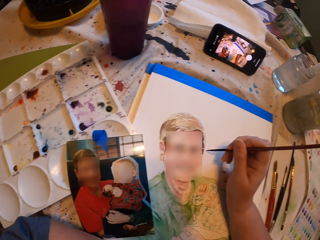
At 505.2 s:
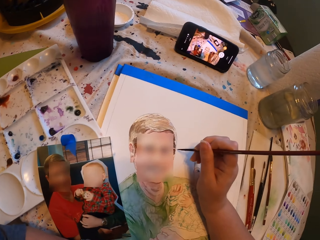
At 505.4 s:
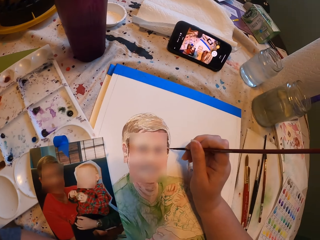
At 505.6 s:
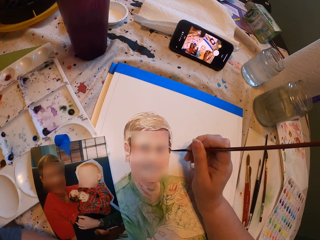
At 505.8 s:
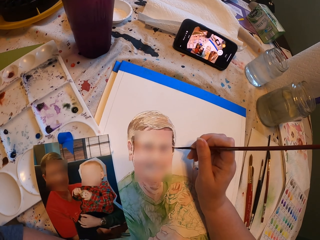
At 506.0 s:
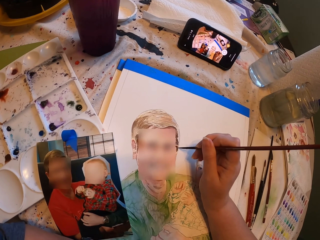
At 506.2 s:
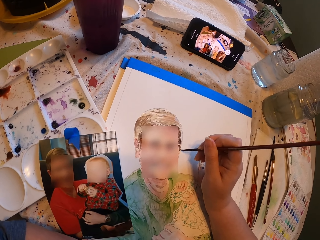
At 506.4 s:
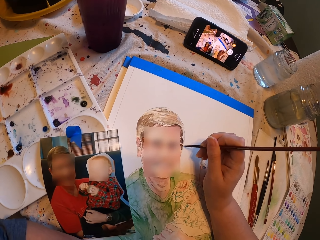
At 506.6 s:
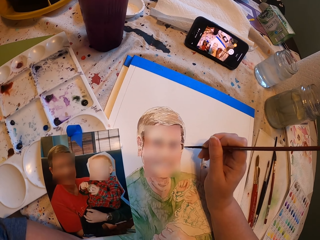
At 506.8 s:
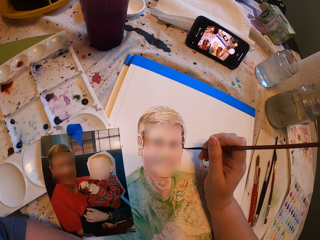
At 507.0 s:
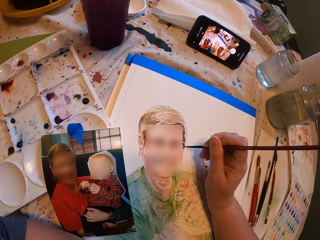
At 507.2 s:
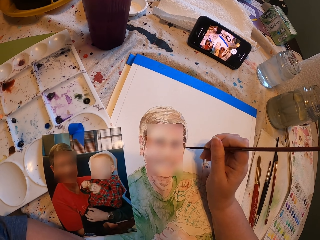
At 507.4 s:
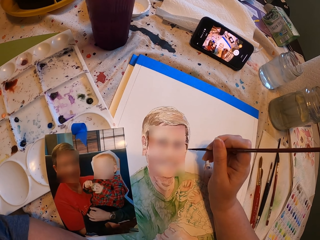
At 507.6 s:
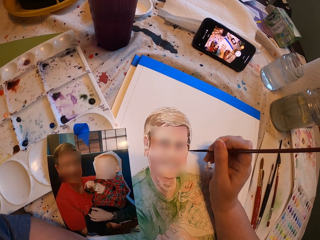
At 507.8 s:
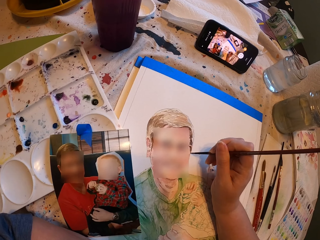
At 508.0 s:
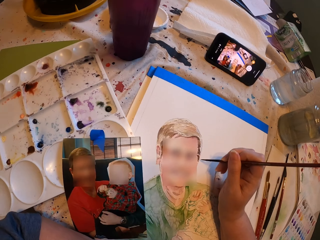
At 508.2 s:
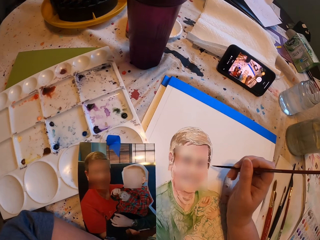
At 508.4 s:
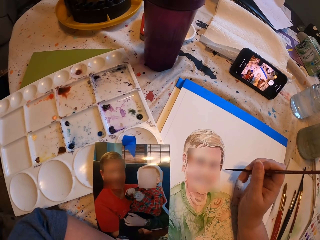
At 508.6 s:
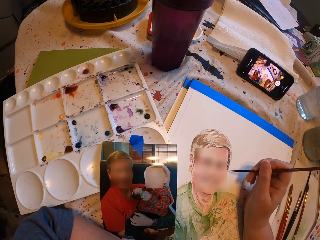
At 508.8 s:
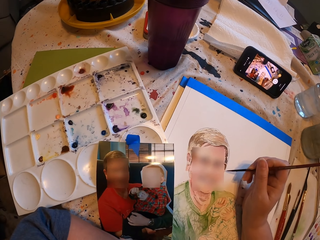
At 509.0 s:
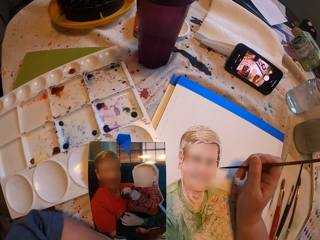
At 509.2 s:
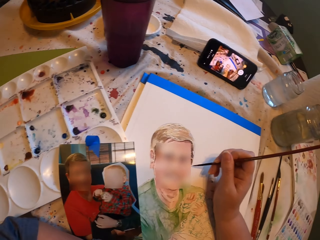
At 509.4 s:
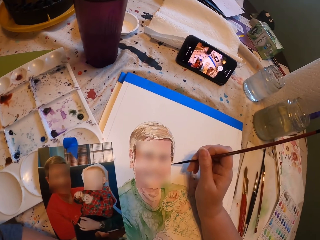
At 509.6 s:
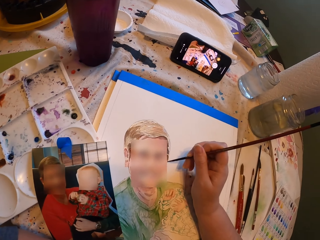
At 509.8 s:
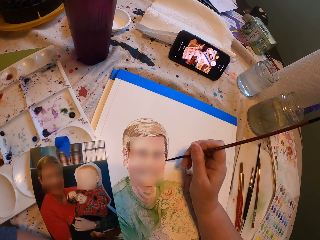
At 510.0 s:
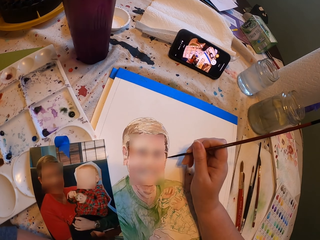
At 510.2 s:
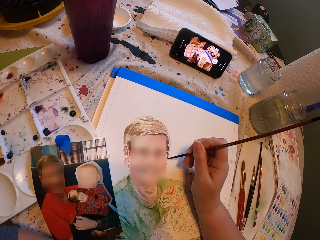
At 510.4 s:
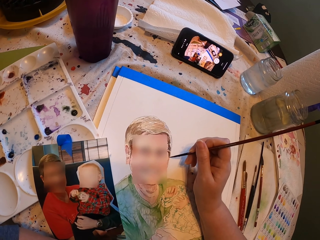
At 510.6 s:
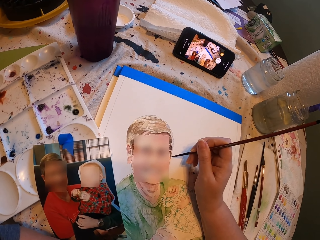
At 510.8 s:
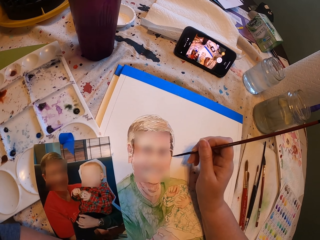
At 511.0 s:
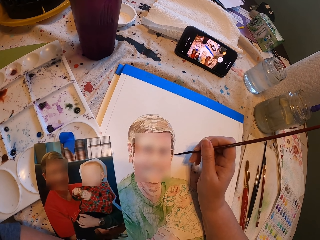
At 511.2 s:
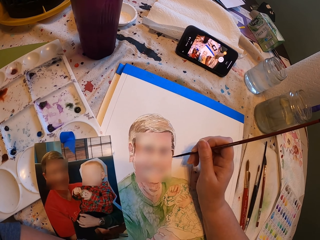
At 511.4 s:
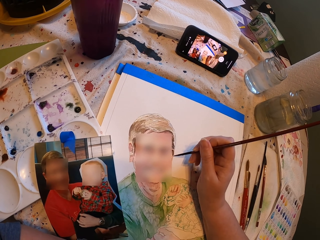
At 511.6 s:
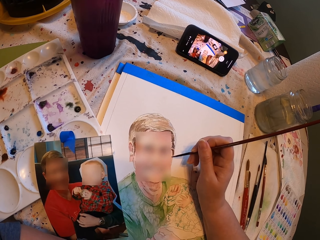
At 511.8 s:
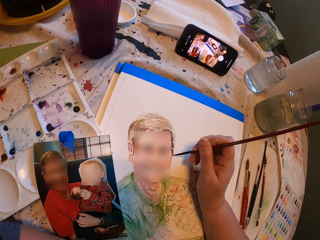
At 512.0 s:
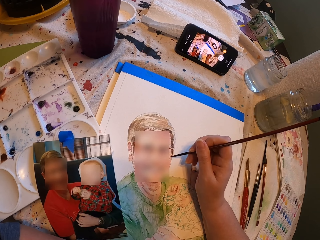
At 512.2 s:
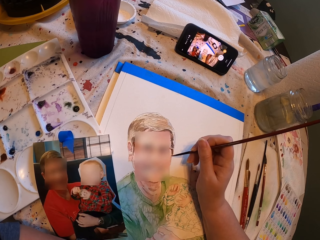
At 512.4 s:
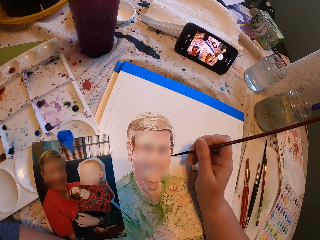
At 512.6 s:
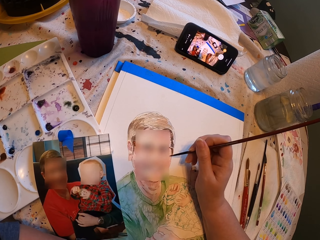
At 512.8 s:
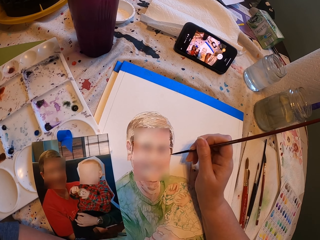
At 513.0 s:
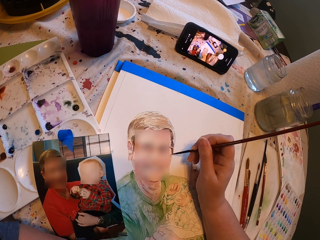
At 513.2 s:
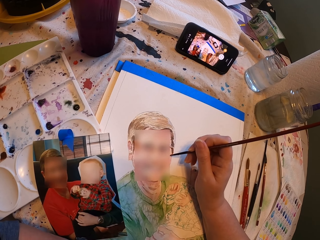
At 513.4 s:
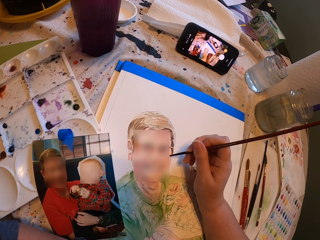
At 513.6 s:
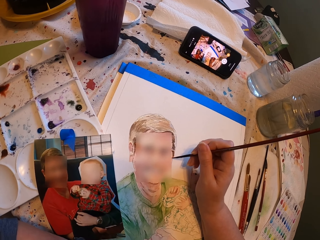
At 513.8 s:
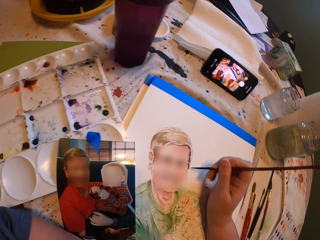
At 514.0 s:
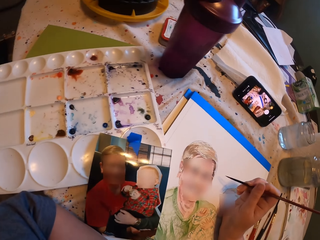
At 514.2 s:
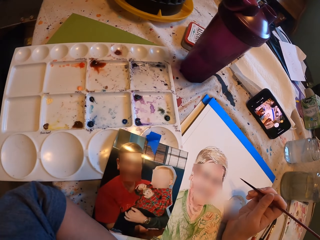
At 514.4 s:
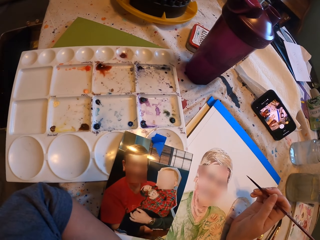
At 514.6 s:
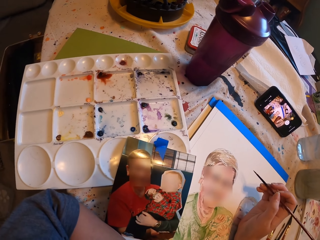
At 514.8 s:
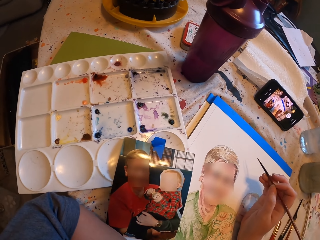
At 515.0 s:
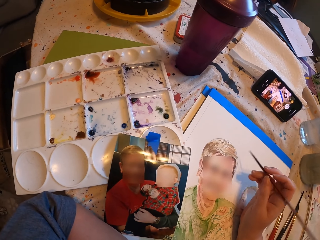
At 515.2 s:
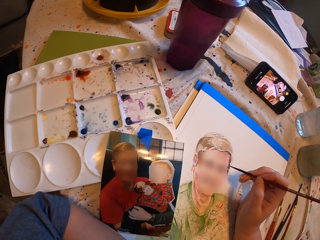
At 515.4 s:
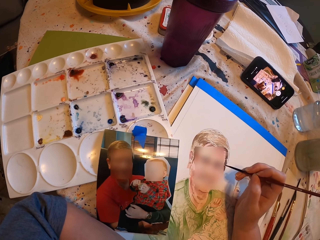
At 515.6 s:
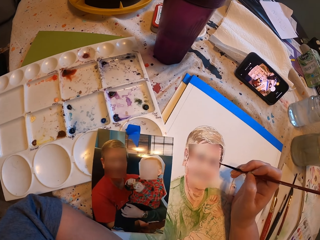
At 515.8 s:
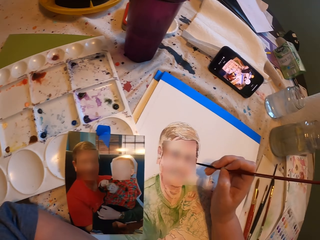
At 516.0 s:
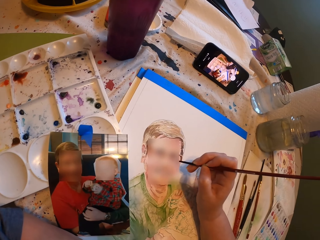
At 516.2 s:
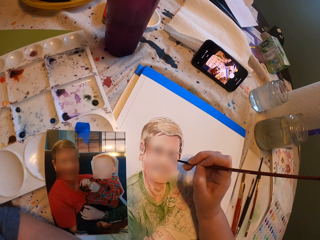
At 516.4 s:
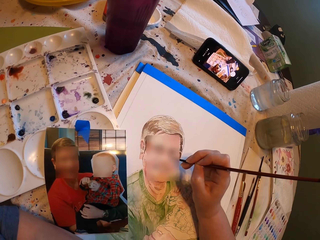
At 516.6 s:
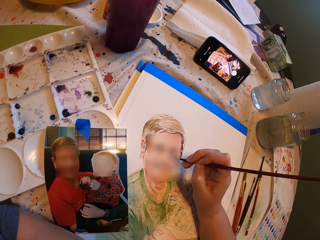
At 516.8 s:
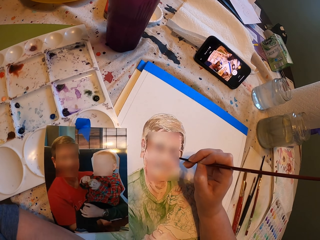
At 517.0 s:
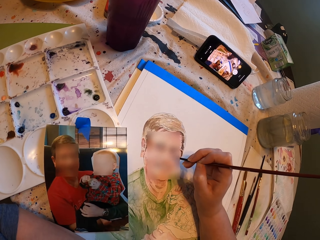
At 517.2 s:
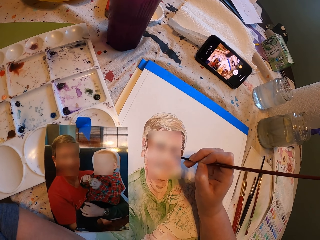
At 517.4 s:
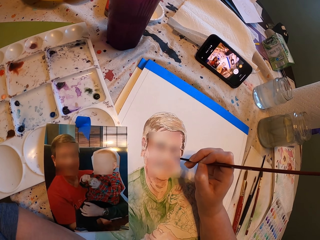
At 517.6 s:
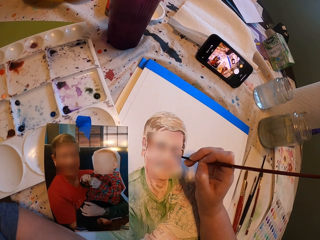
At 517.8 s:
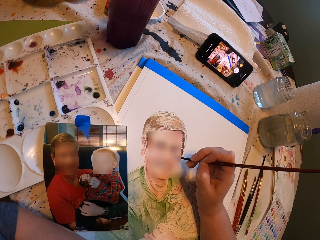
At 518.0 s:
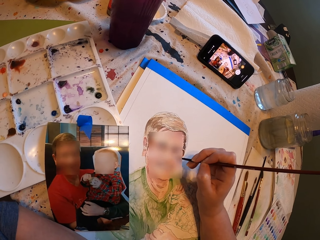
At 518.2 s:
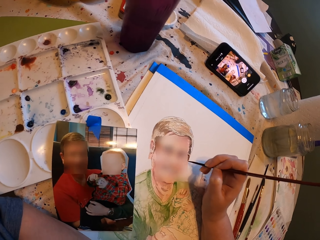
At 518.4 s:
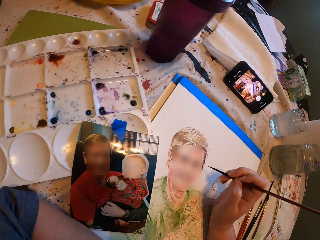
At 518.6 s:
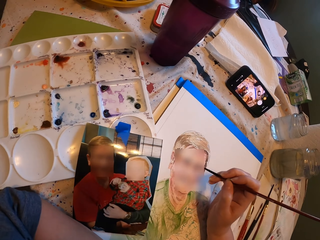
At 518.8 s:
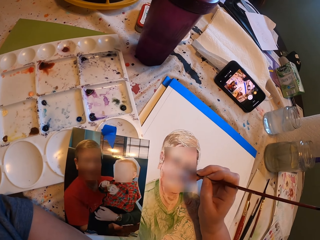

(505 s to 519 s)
The camera wearer paints and looks at the picture.

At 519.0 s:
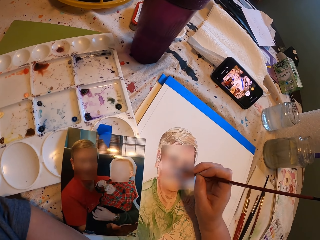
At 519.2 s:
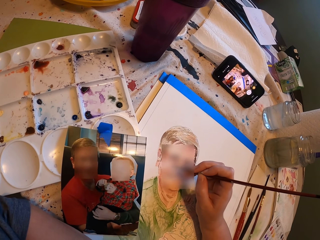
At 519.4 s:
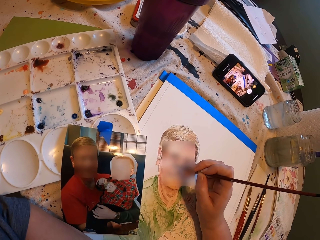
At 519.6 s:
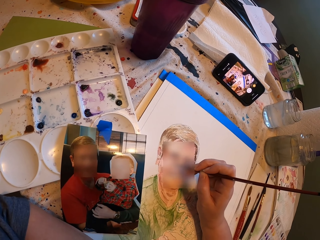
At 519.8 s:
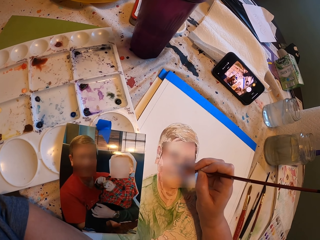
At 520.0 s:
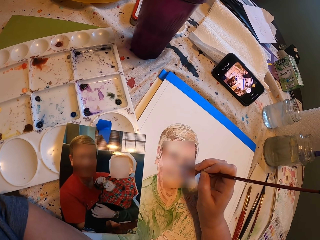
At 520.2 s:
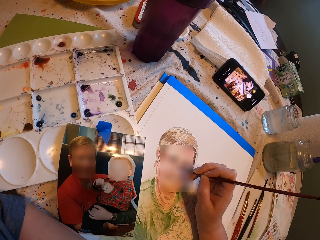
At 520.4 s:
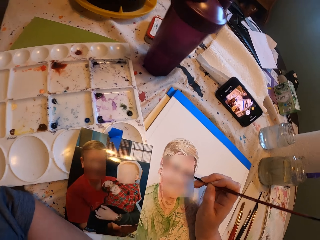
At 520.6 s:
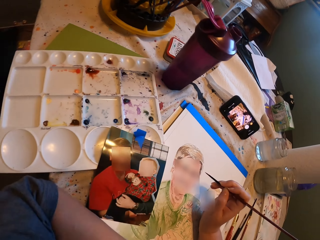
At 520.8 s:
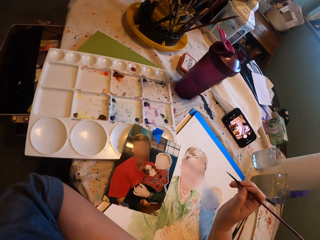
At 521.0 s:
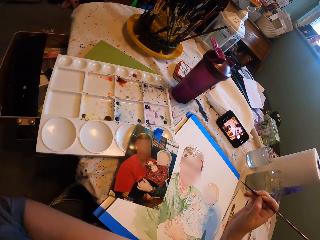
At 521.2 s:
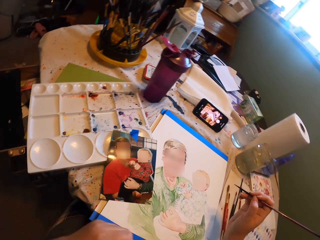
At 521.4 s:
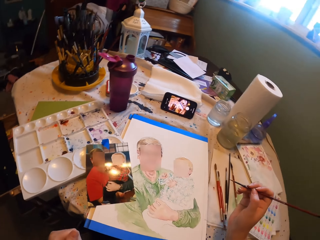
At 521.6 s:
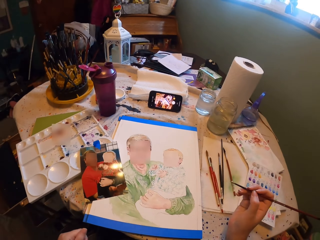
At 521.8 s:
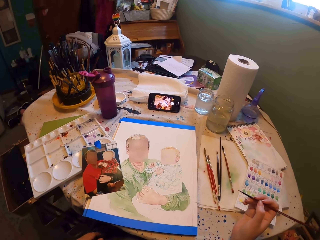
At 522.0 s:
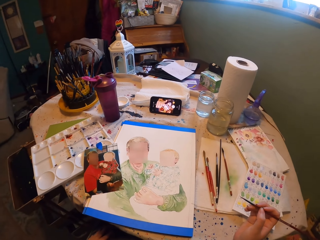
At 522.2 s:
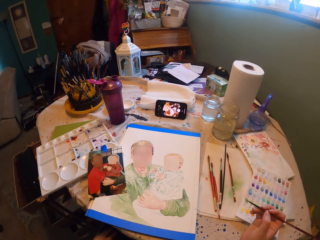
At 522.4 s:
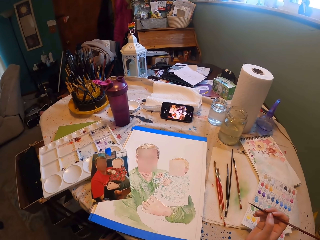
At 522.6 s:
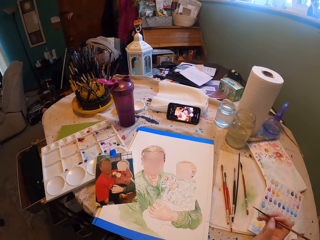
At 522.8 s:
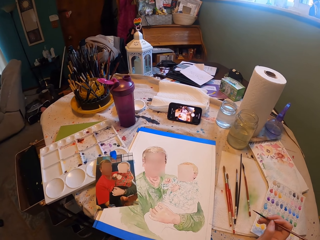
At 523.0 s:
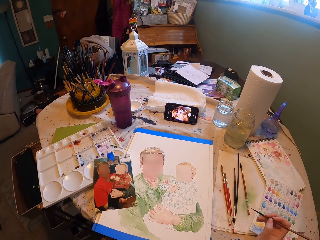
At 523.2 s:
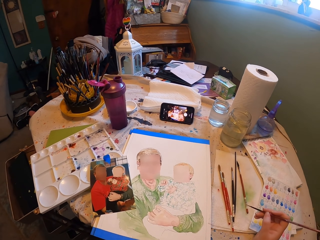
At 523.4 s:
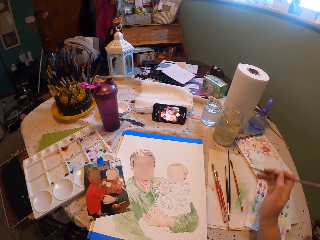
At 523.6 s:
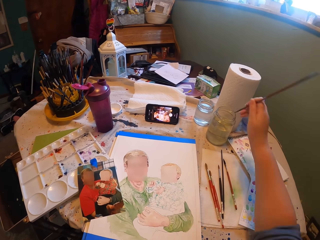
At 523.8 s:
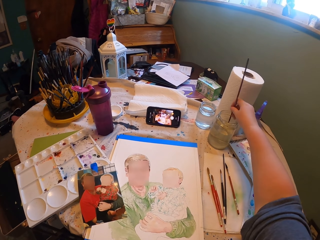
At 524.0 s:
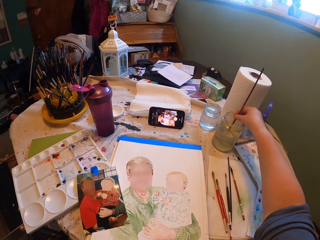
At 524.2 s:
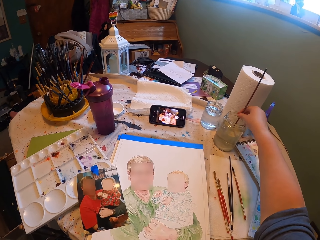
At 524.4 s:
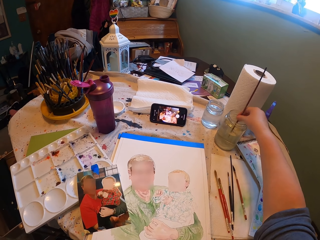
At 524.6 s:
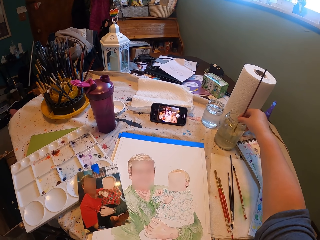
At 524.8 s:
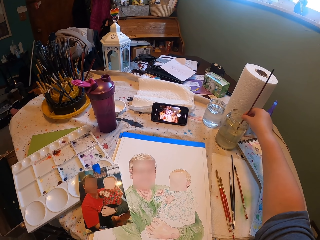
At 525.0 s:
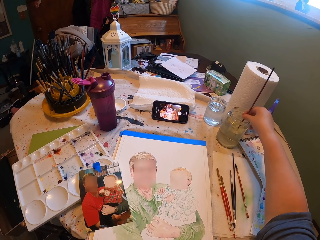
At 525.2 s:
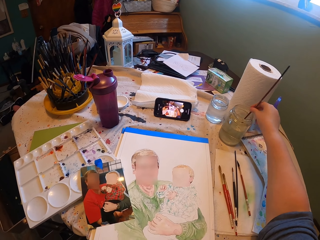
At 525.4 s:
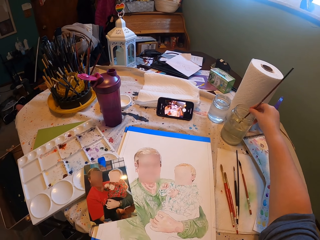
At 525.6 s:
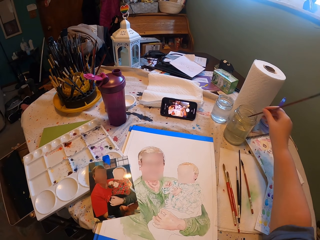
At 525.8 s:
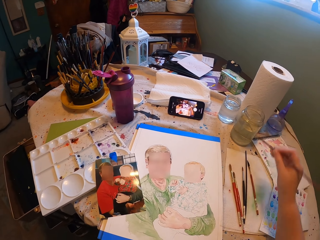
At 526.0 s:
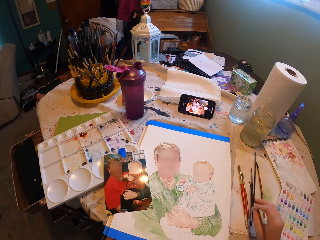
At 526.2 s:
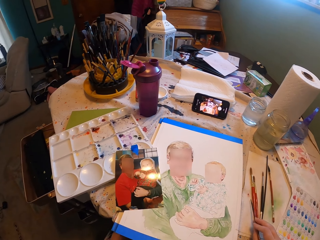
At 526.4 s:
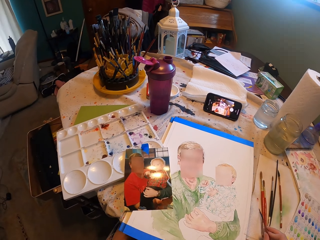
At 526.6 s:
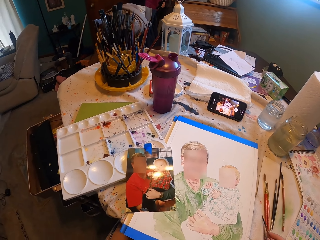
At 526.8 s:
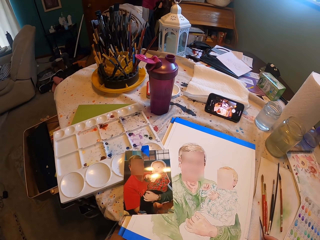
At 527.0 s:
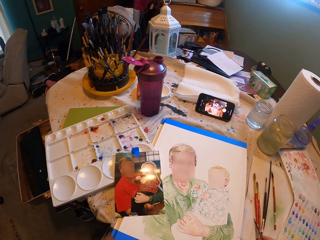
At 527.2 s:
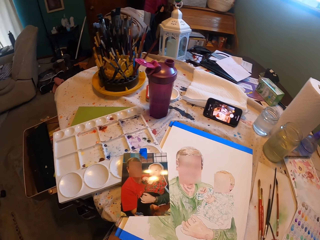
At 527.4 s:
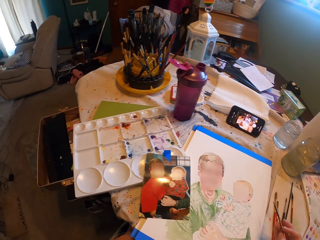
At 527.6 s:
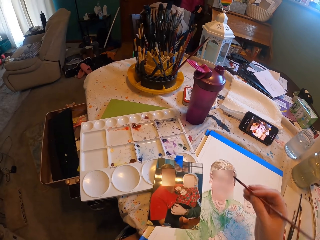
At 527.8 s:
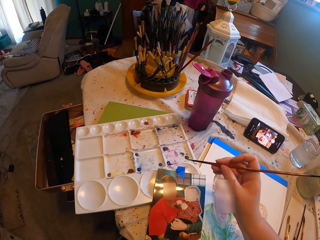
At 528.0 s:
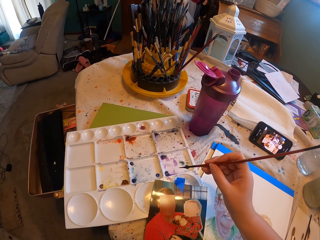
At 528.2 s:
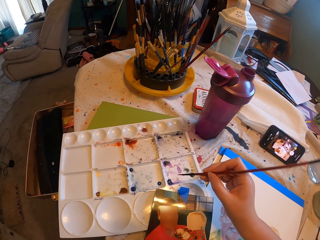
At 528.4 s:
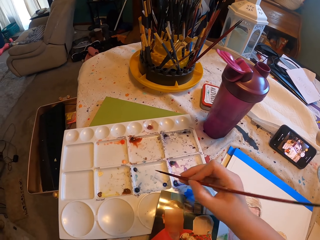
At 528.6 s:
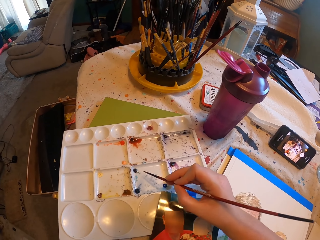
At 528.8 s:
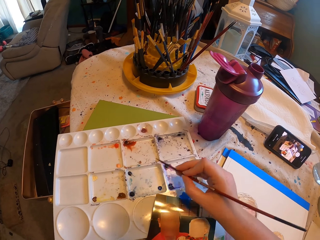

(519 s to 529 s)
The camera wearer looks at the drawing. They dip the drawing brush in the glass jar. They wipe off the brush on a paper.
